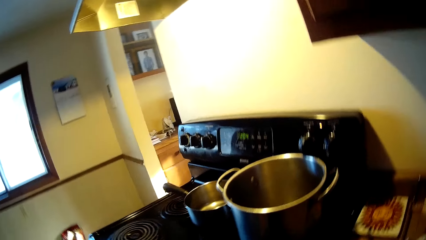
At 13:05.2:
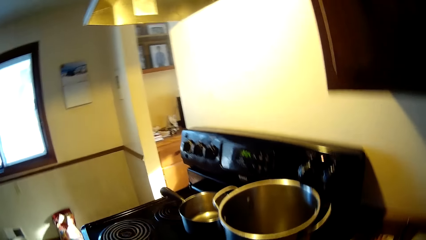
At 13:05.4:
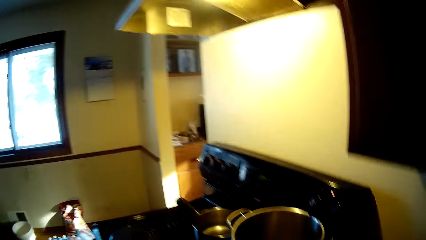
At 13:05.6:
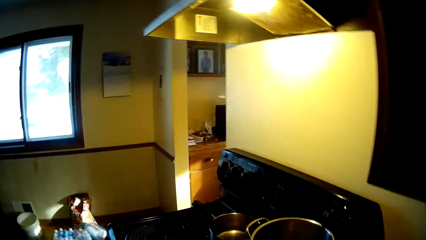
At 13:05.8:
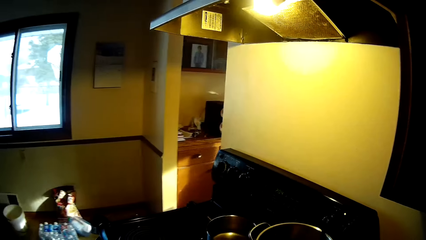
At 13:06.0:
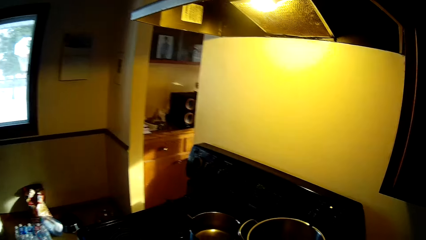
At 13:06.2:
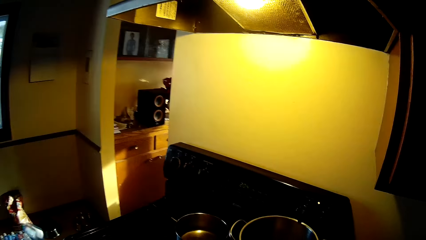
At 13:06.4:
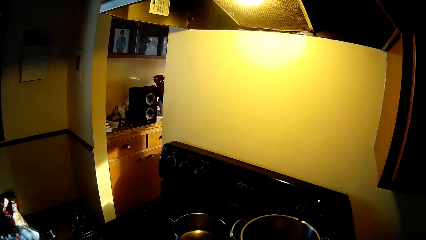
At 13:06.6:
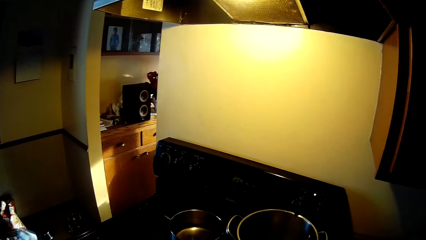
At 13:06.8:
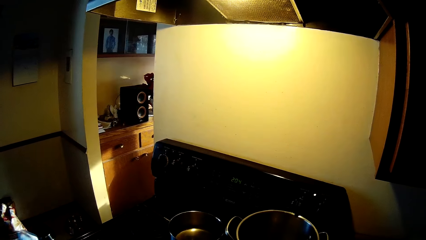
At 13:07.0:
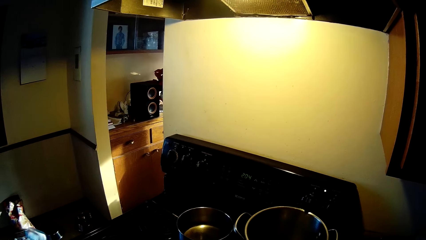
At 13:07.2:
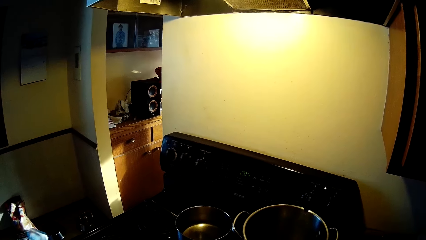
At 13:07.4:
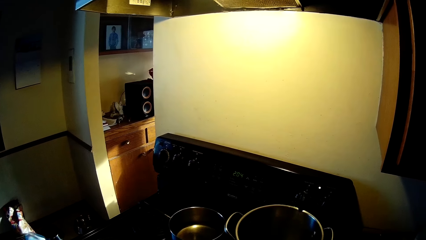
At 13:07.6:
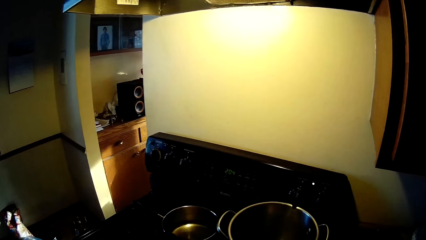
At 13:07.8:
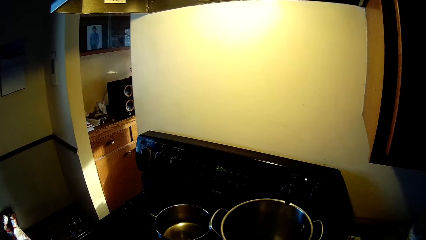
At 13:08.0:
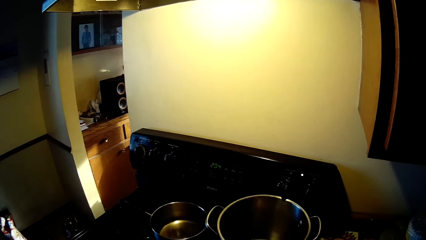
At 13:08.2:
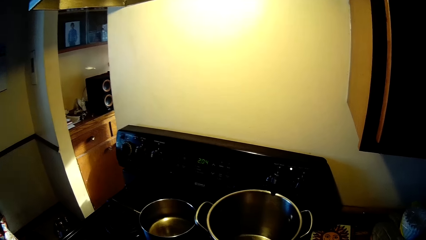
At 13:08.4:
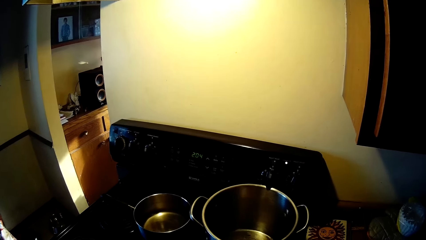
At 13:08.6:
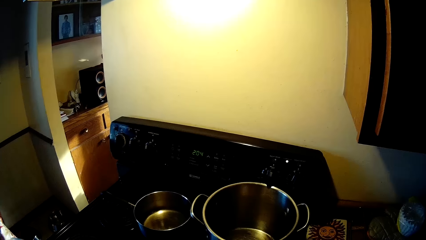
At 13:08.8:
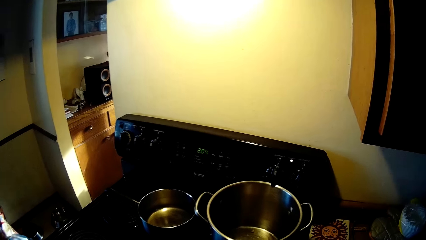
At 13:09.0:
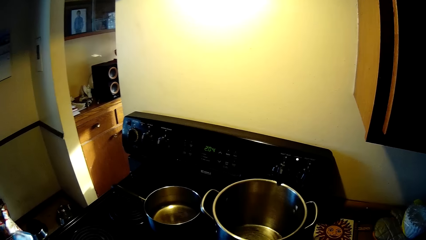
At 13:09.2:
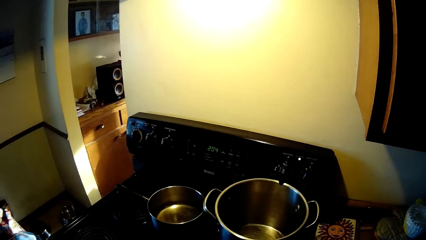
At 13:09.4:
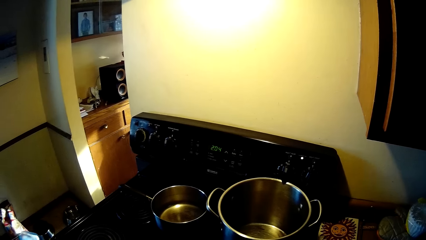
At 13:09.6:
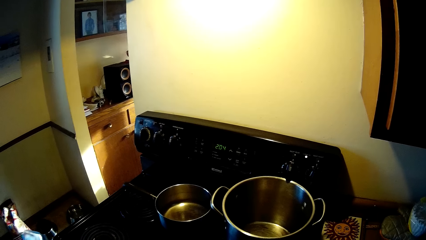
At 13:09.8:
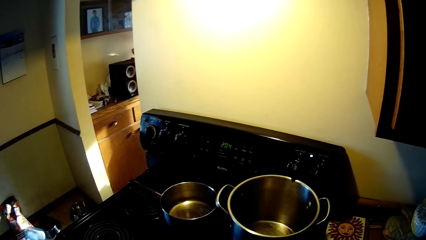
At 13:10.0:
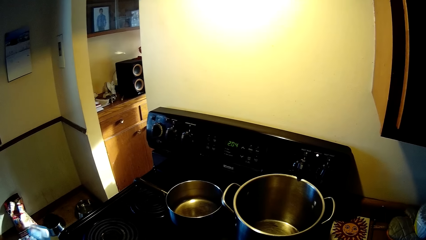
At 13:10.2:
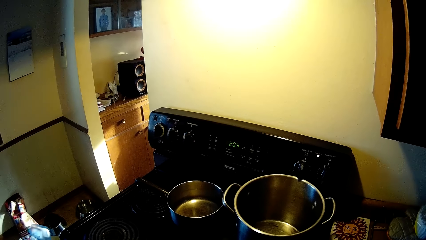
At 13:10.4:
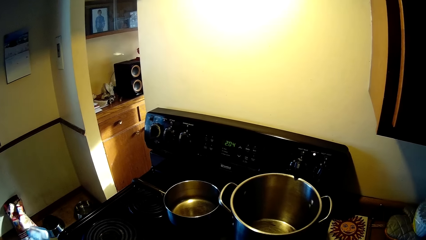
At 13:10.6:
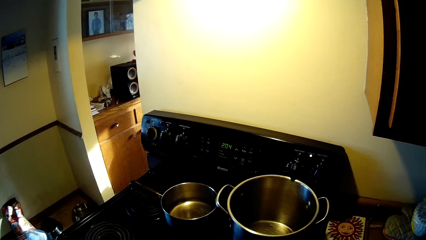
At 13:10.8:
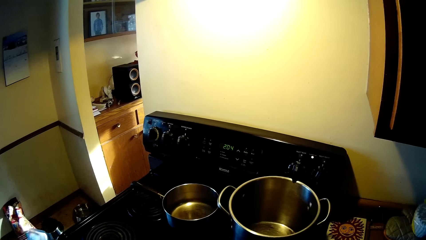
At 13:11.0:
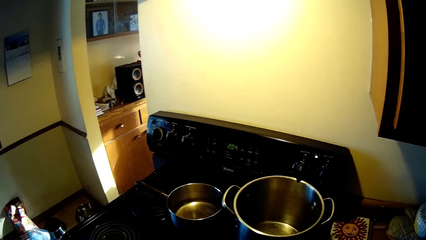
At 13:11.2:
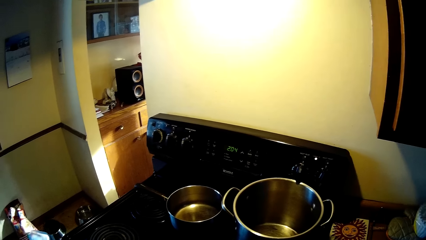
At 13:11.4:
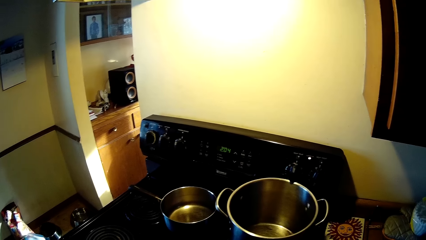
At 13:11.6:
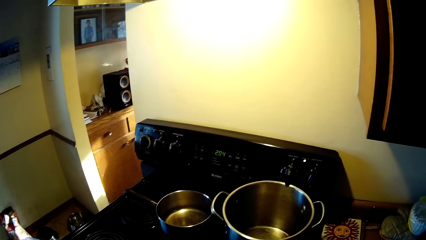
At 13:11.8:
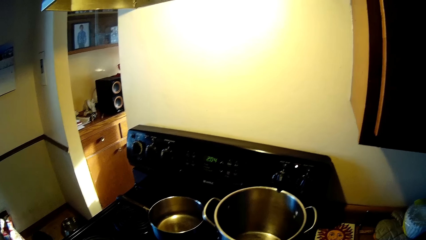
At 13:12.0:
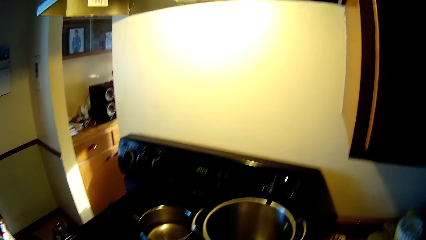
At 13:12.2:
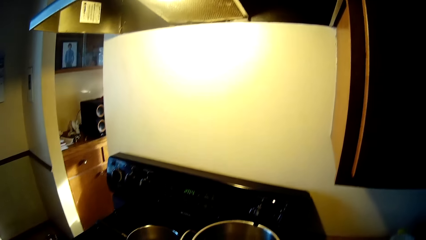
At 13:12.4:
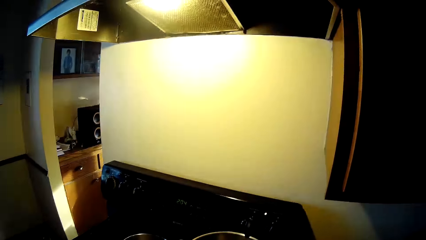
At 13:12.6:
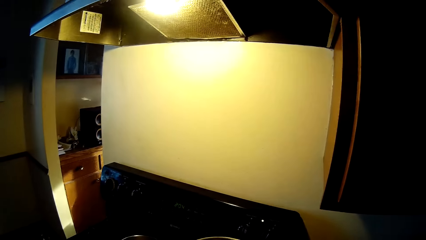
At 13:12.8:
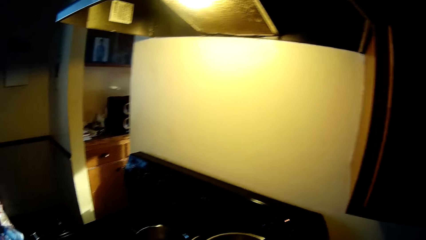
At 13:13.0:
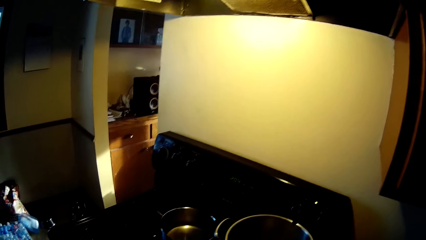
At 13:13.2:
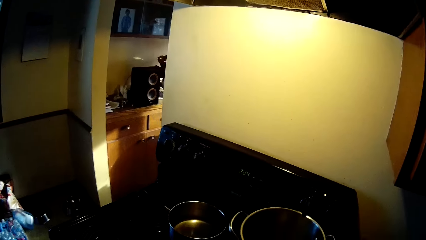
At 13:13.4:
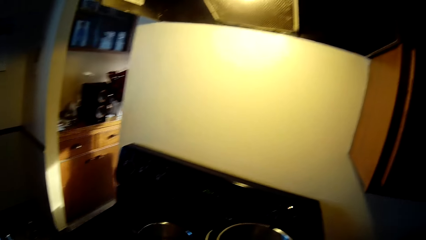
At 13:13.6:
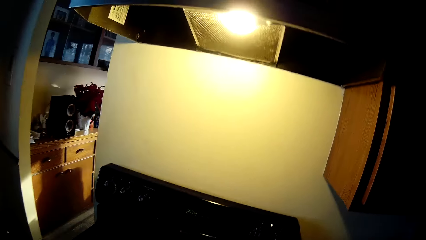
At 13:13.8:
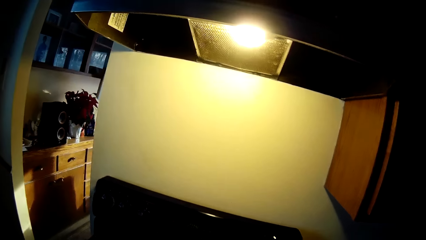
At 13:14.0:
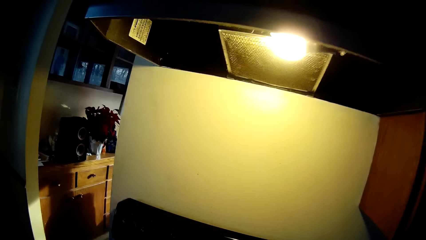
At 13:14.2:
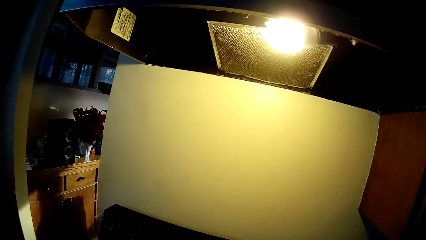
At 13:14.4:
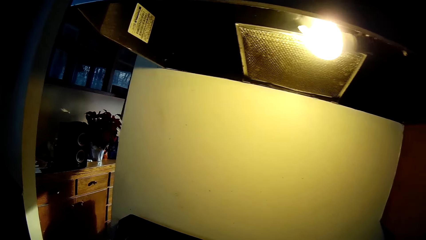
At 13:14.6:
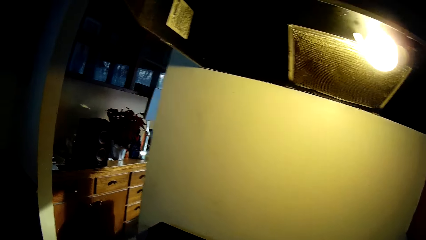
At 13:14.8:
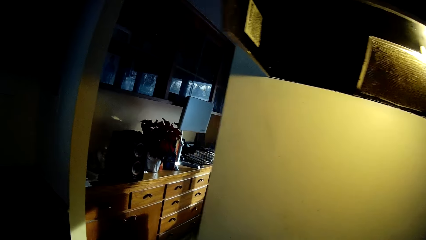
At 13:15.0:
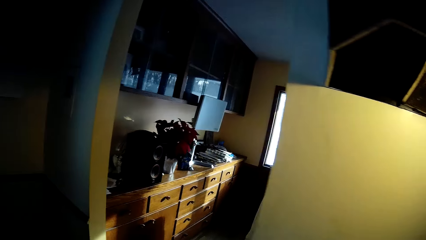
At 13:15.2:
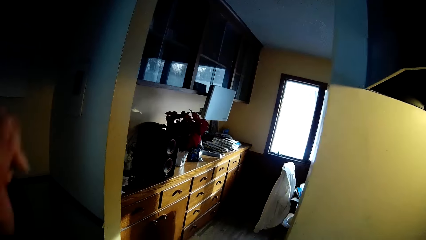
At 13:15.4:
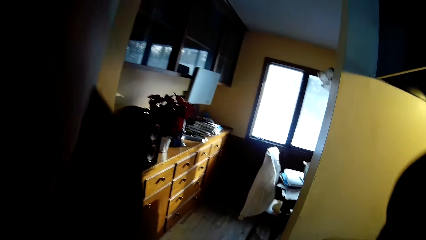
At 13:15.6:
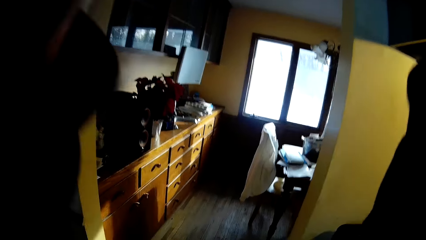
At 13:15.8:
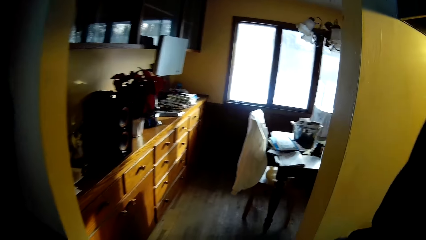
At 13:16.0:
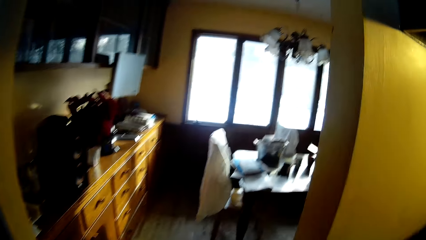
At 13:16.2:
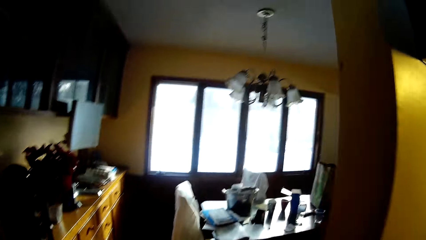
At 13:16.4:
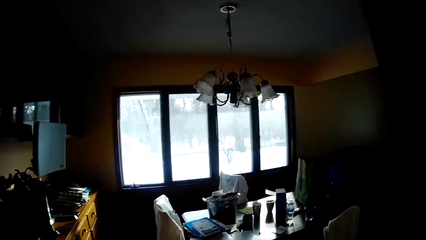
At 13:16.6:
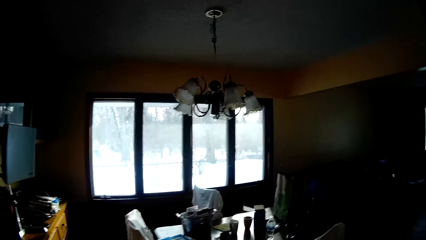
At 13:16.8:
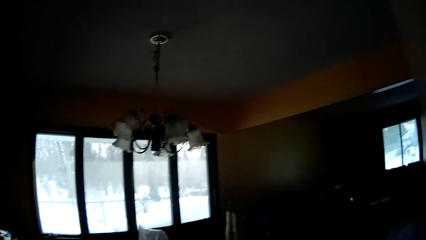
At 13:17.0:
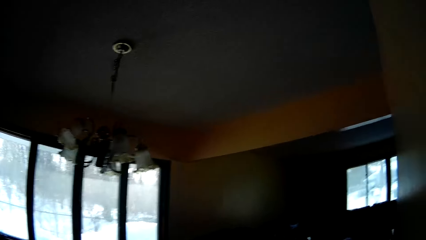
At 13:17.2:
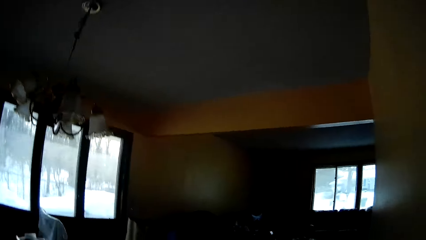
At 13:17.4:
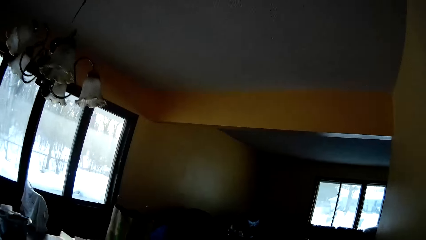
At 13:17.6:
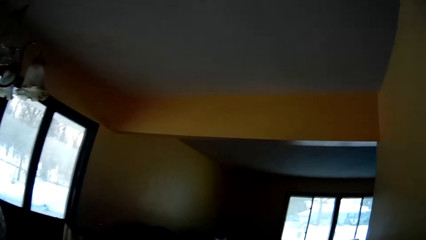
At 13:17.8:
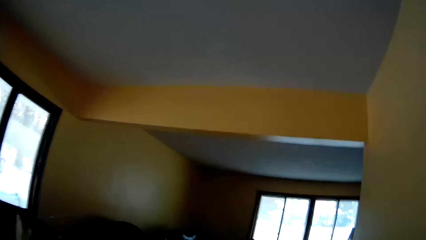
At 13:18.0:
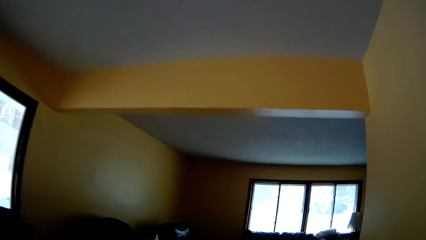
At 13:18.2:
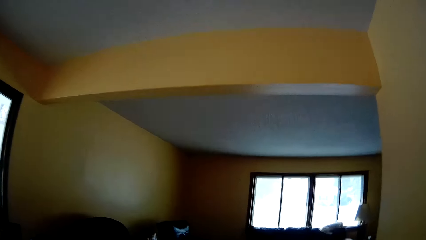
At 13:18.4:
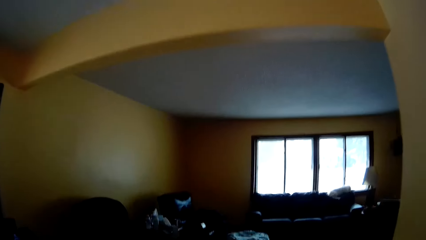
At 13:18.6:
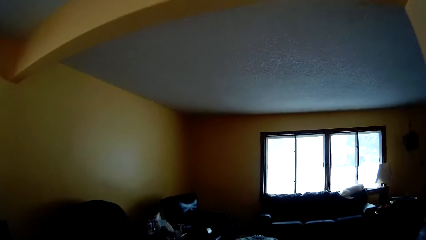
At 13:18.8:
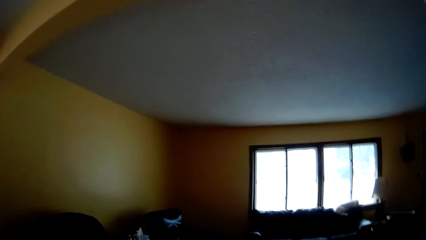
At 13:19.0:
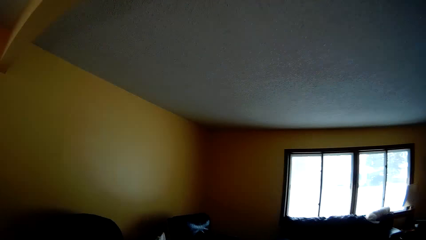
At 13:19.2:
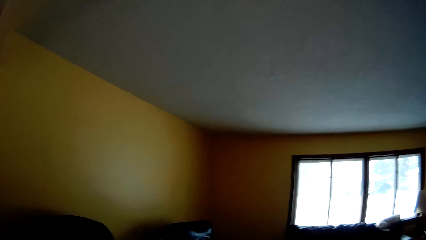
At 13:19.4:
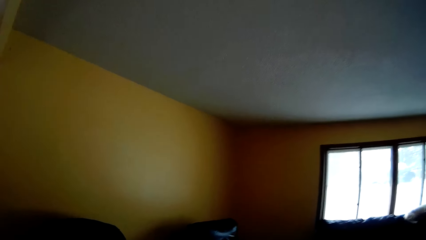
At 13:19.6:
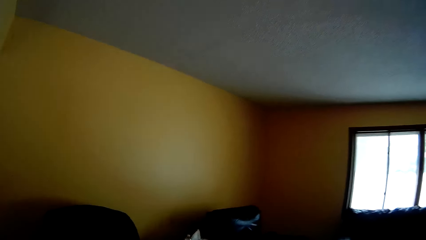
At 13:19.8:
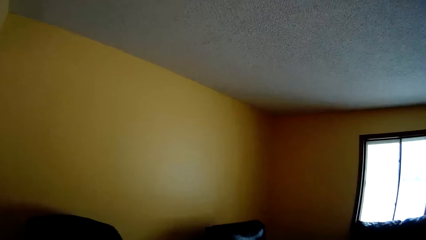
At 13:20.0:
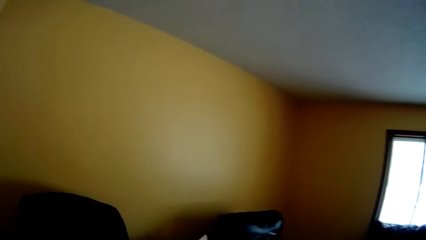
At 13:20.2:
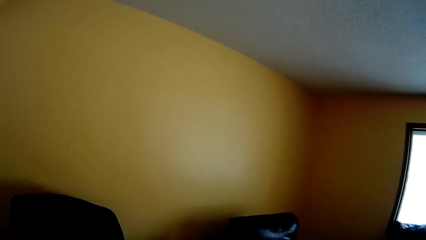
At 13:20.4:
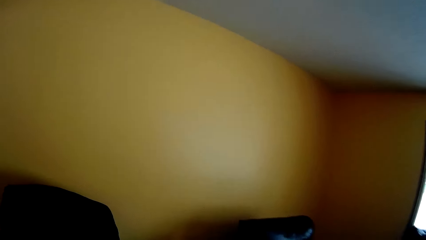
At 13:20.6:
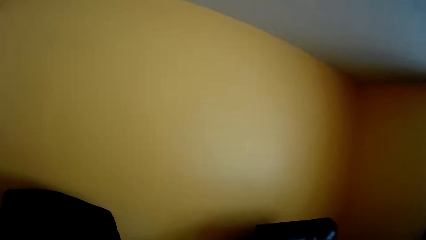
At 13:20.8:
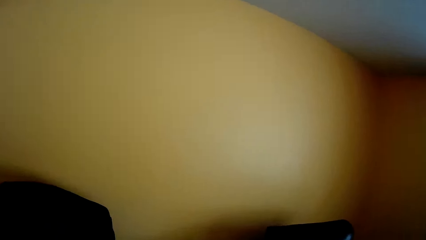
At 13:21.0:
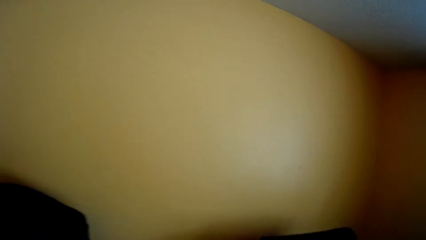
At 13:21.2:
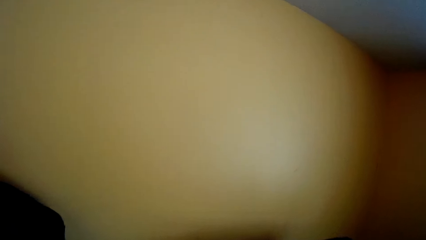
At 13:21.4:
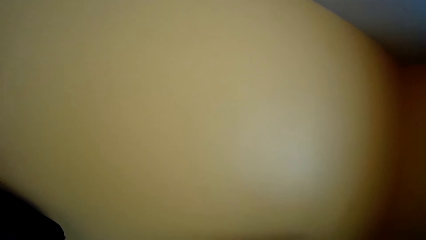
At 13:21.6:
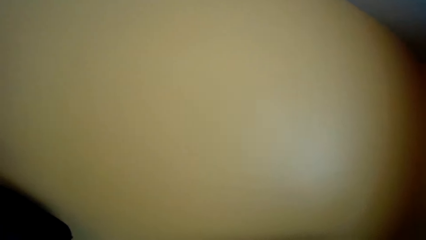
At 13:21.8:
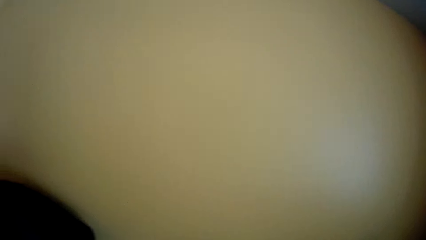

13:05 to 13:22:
The camera wearer stands close to the stove in the kitchen. They walk into the sitting room.
